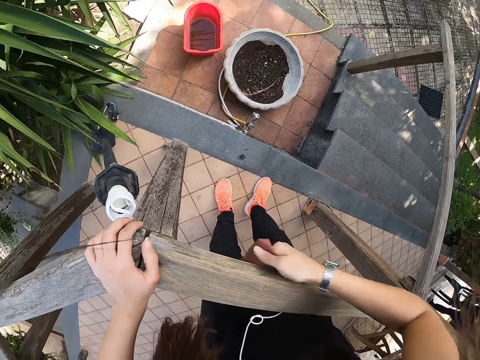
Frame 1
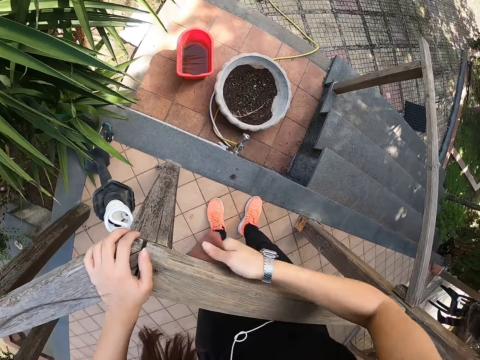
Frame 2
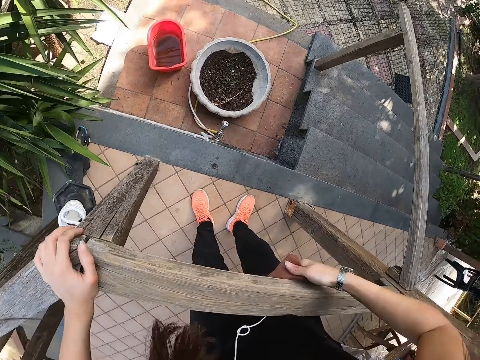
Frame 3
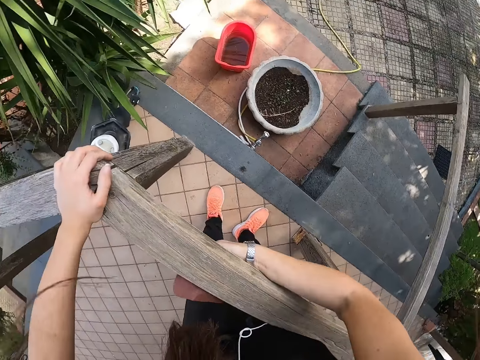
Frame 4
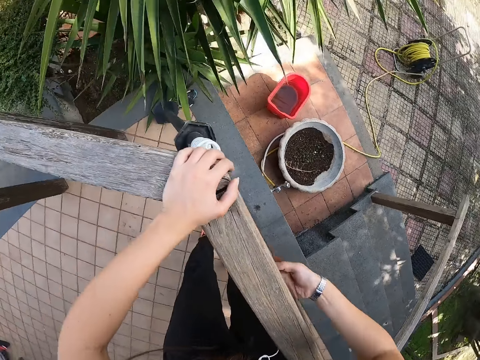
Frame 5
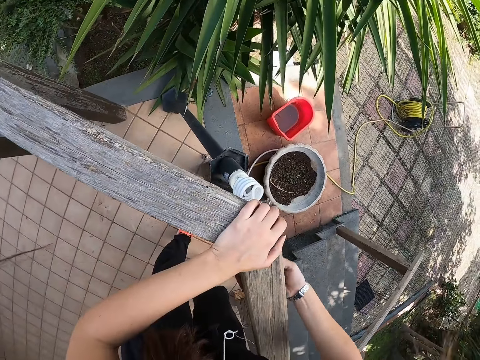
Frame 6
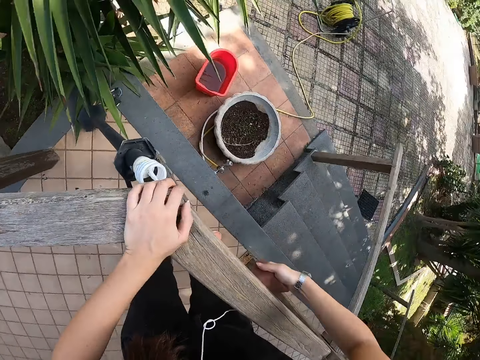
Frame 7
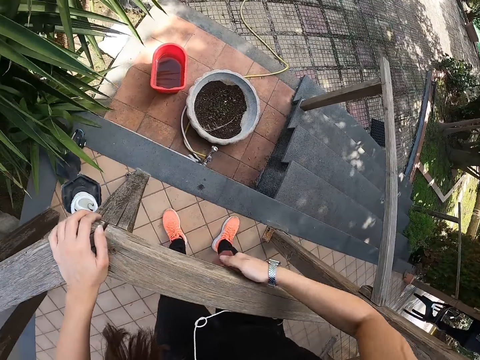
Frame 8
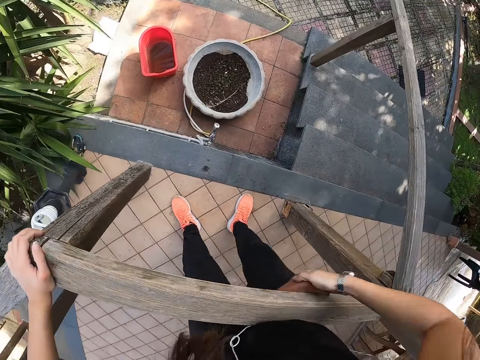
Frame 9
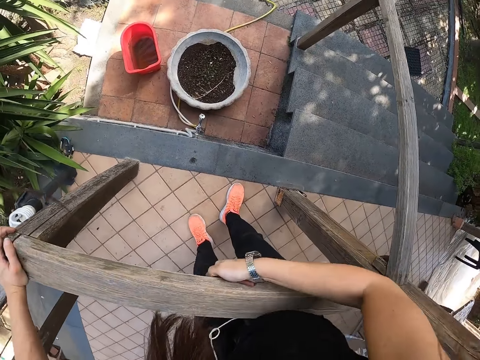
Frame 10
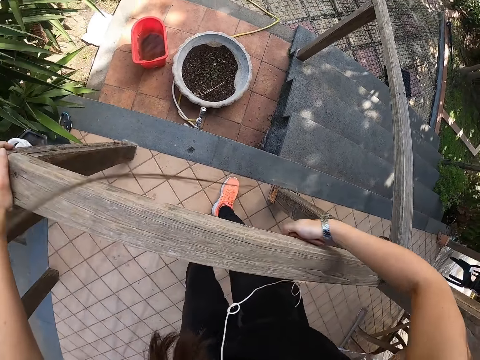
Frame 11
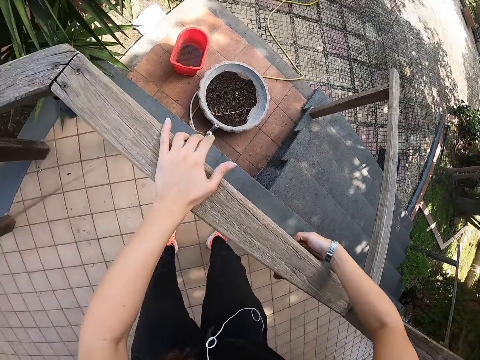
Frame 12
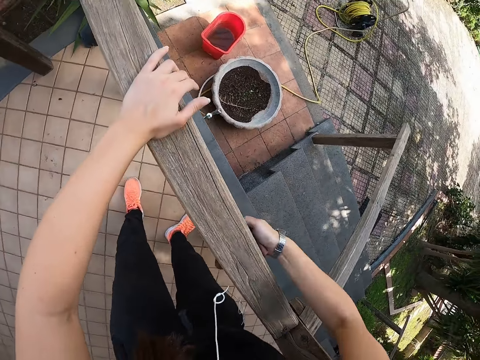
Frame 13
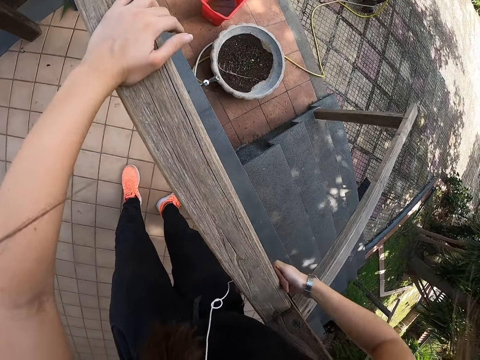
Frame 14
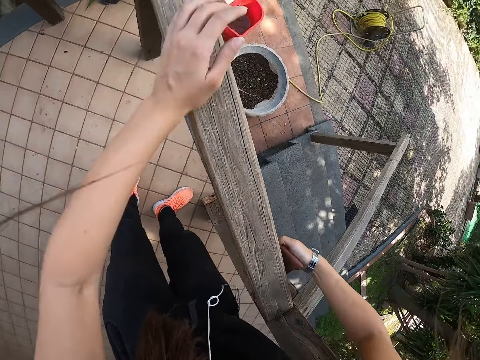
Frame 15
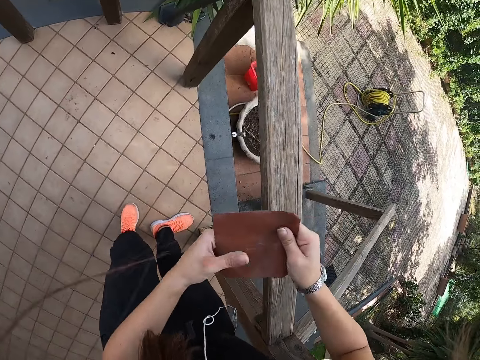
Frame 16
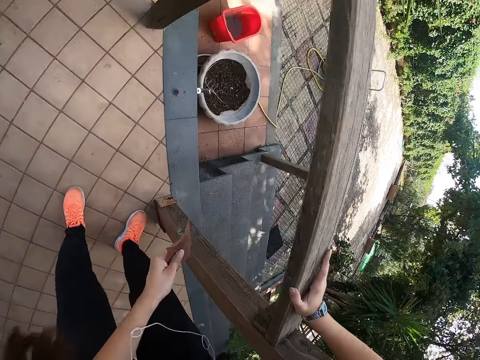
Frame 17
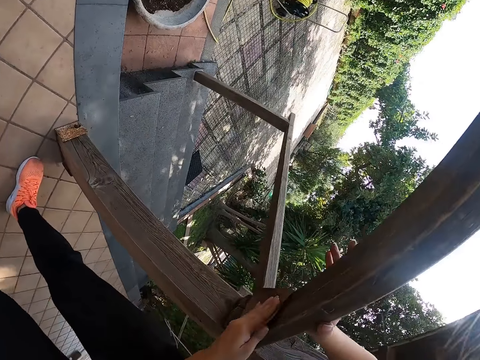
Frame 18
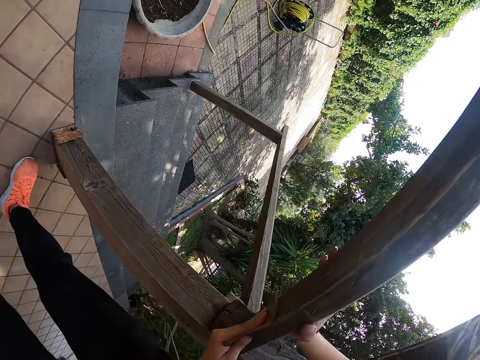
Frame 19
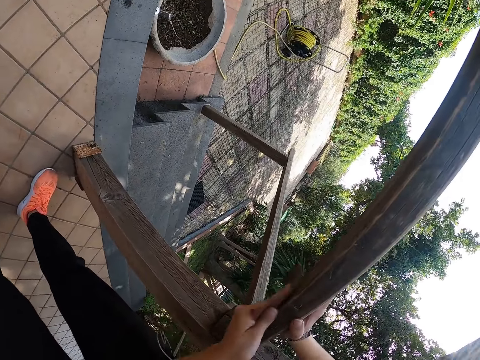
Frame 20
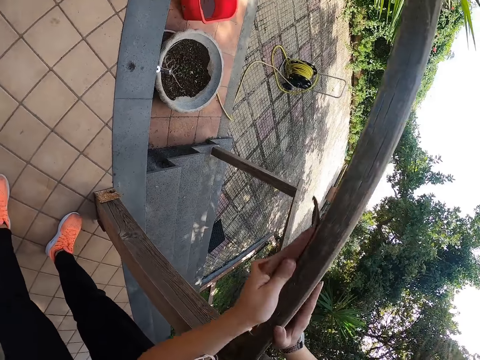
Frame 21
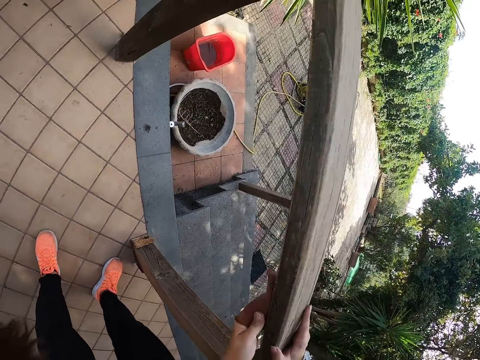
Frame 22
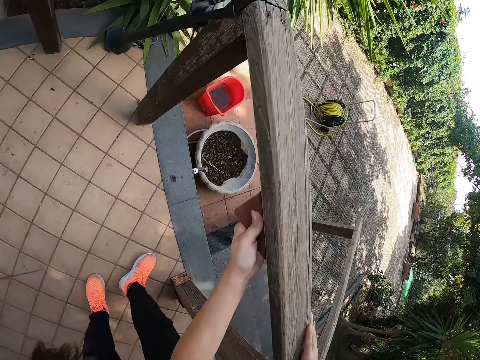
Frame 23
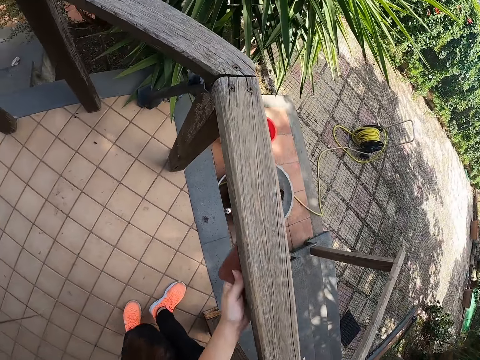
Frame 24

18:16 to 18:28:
The camera wearer passes the sandpaper from her right hand to her left hand. She holds the front porch with her right hand. She smoothens the lower part of the front porch with the sandpaper in her left hand.

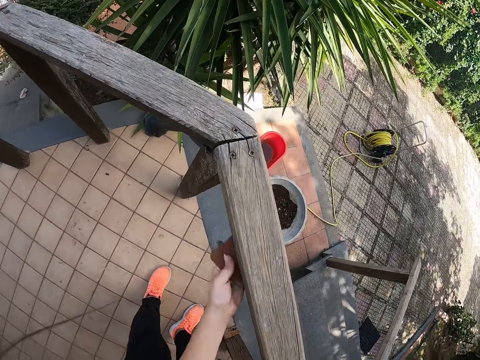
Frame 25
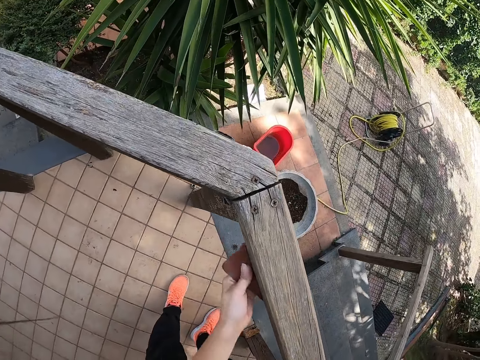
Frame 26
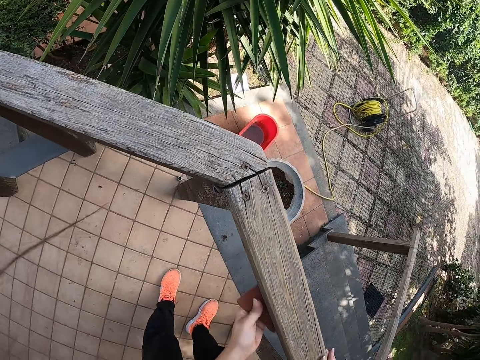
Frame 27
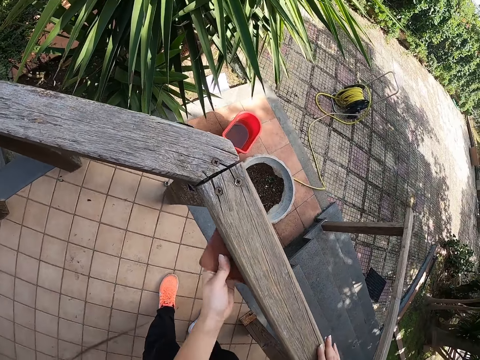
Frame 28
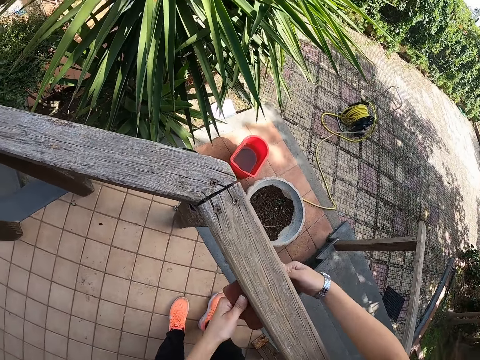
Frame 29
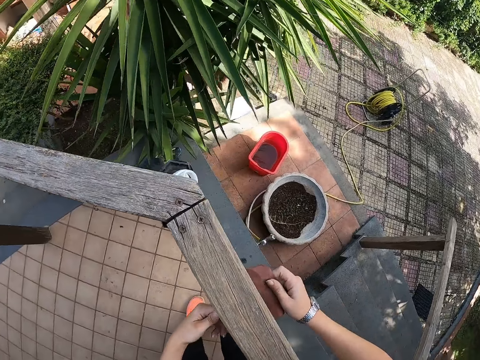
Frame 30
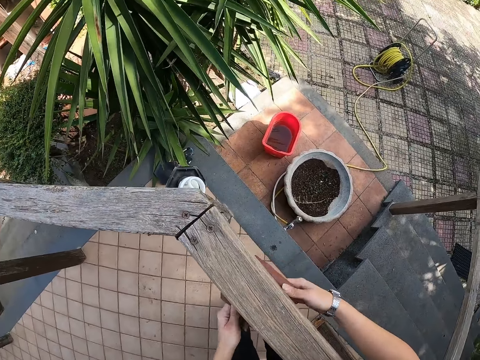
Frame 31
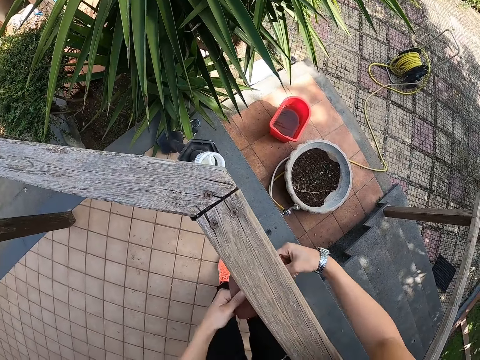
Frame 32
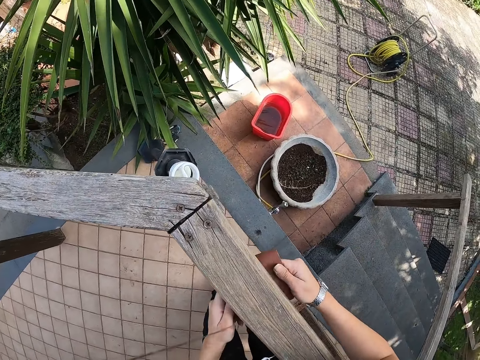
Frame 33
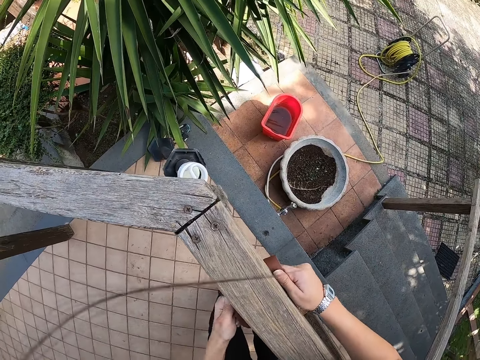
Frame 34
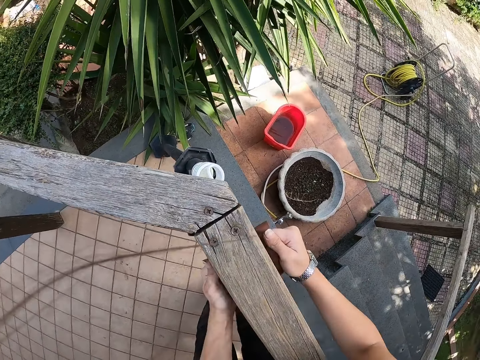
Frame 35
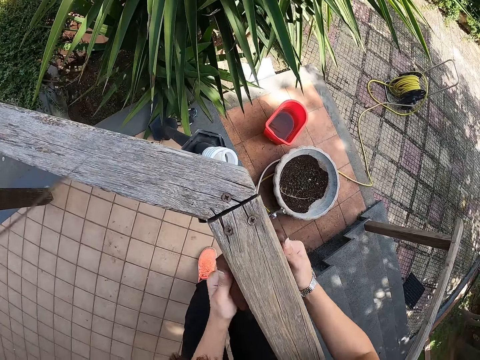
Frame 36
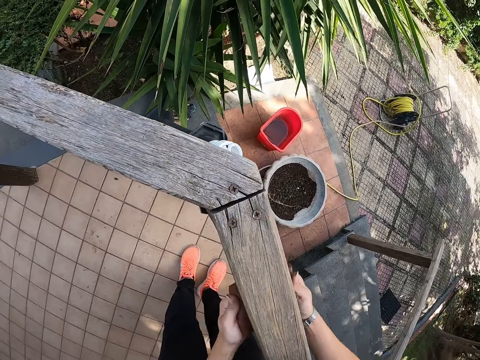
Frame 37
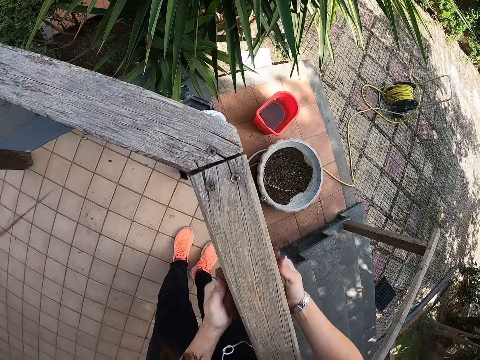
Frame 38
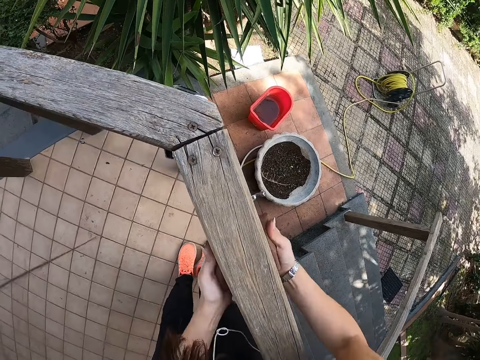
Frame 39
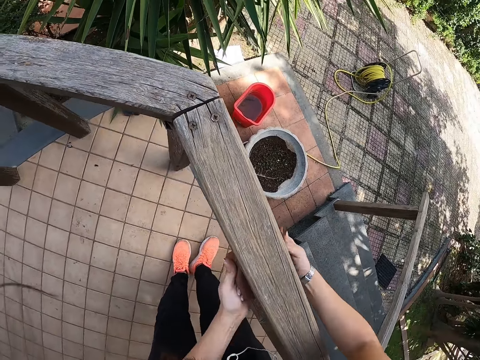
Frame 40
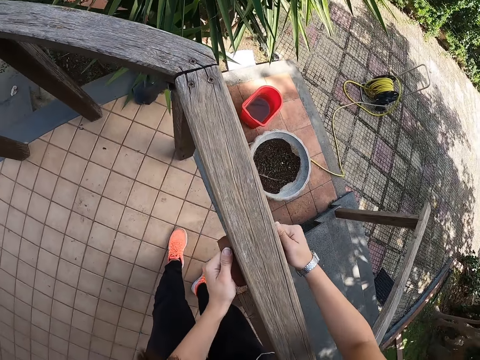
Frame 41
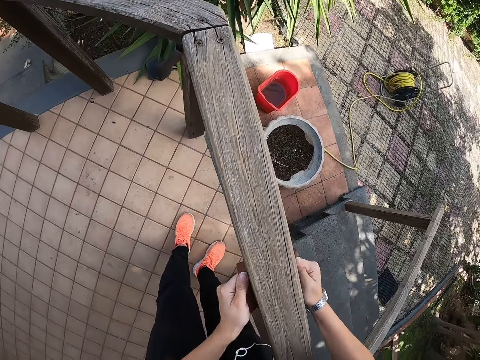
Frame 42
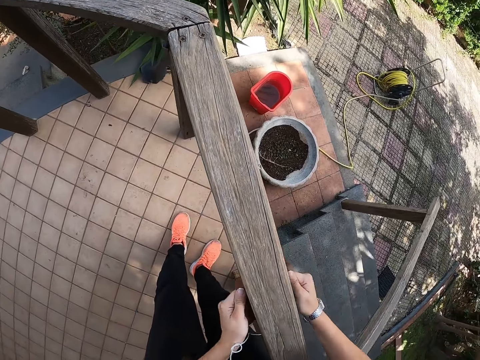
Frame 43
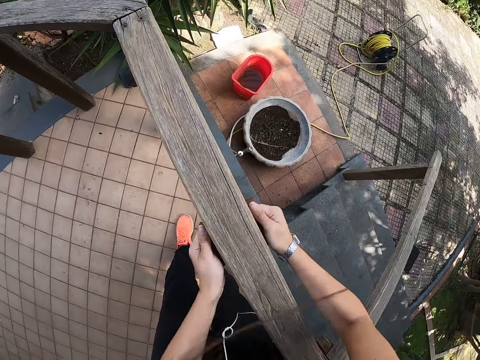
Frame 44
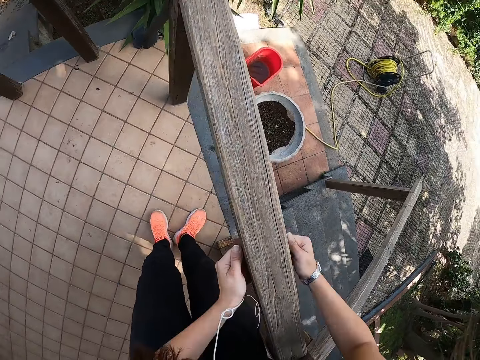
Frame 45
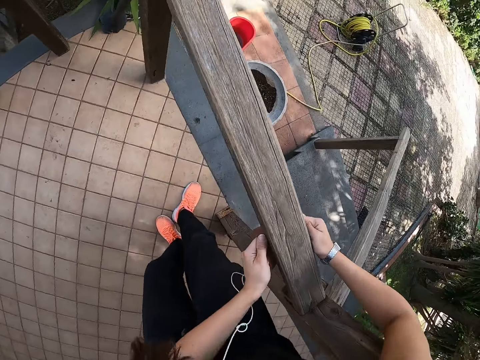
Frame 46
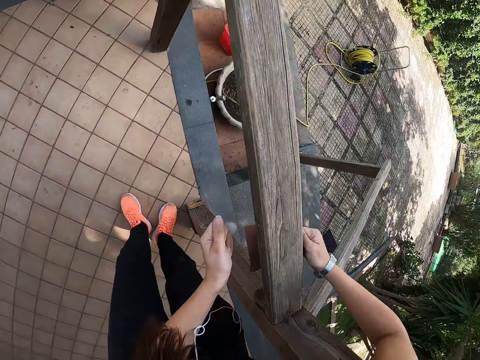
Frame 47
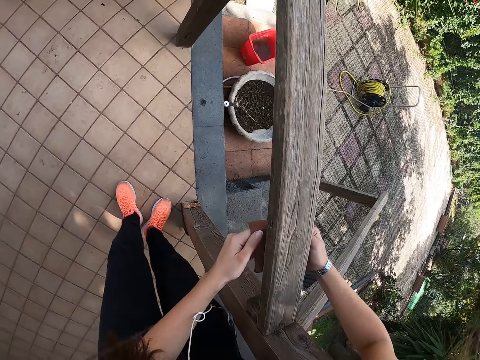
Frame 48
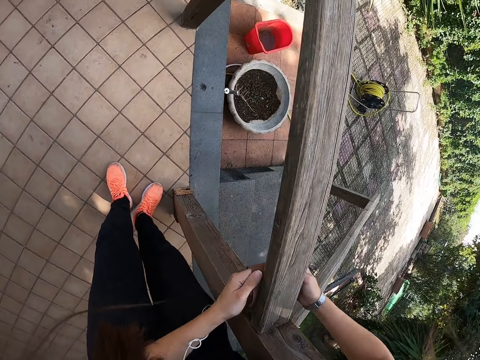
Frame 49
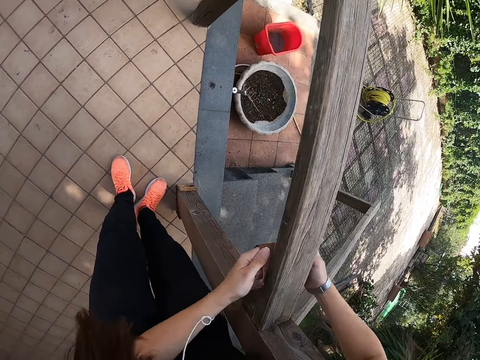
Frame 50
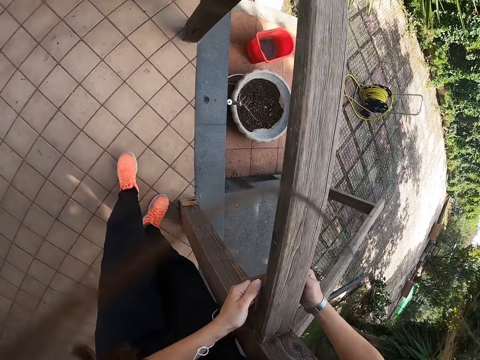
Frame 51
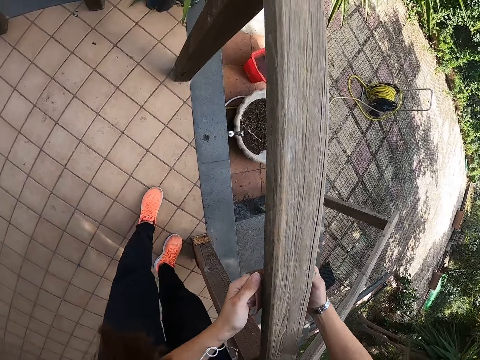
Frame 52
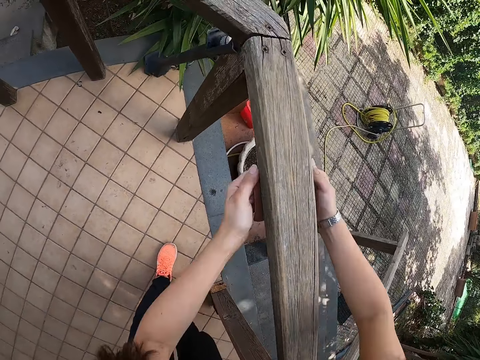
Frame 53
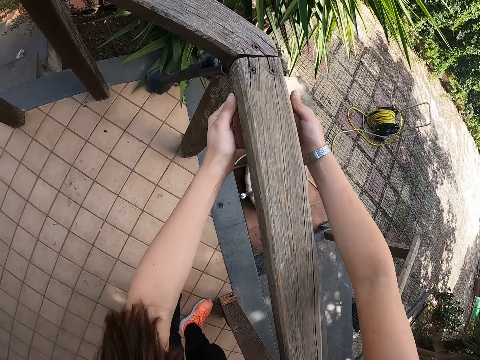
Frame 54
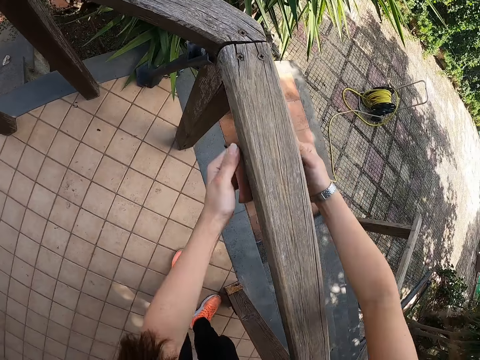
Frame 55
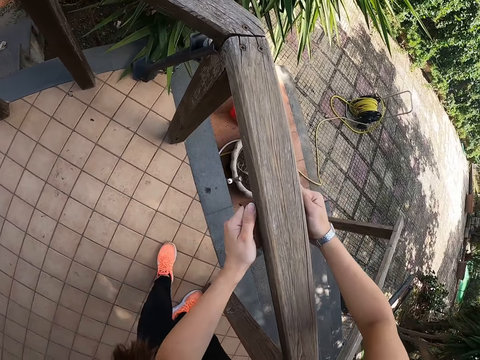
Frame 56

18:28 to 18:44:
The camera wearer adjusts the sandpaper in her left hand with both hands. She touches the sandpaper. She smoothens the front porch with the sandpaper in both hands. She scrubs the lower part of the timber.
